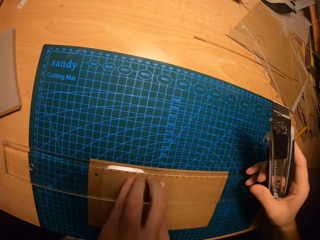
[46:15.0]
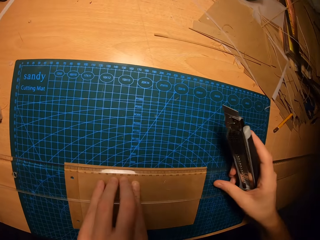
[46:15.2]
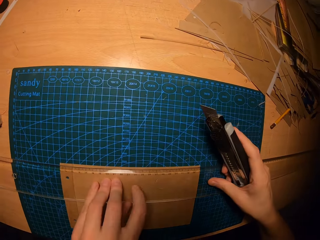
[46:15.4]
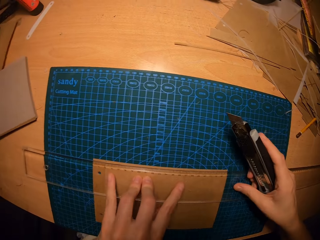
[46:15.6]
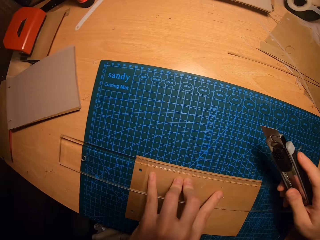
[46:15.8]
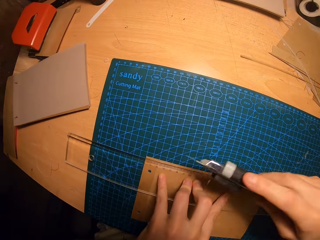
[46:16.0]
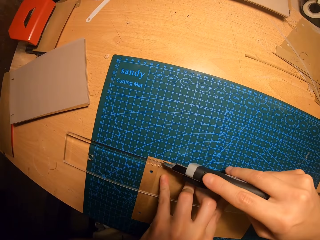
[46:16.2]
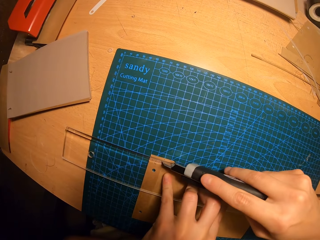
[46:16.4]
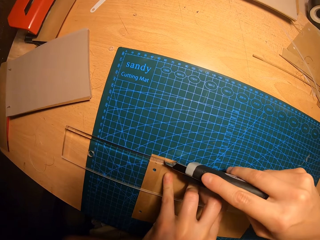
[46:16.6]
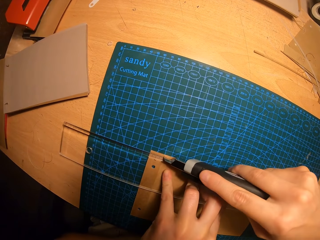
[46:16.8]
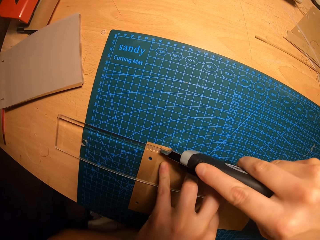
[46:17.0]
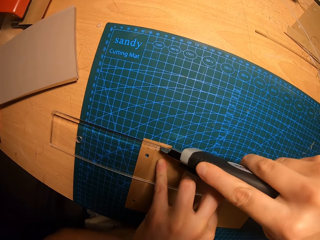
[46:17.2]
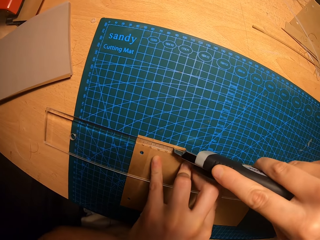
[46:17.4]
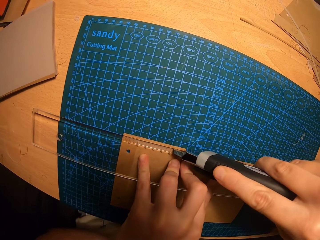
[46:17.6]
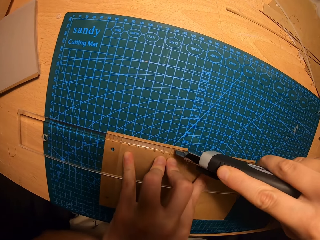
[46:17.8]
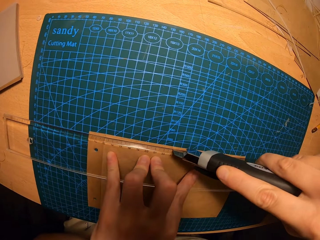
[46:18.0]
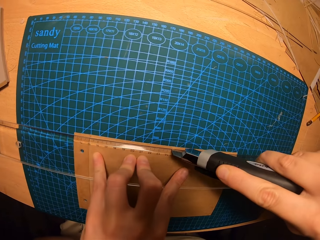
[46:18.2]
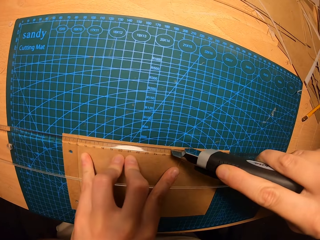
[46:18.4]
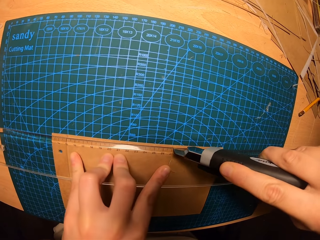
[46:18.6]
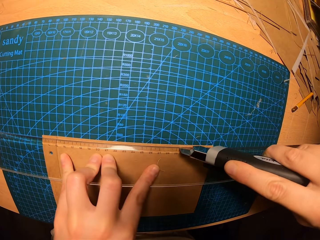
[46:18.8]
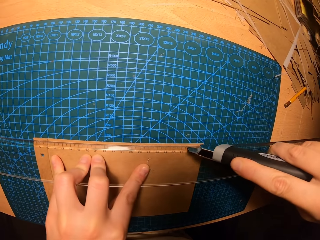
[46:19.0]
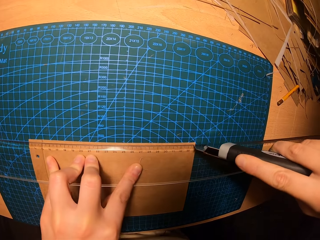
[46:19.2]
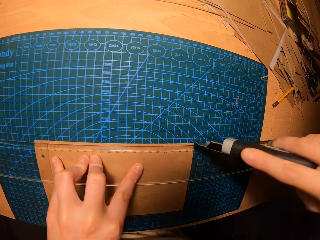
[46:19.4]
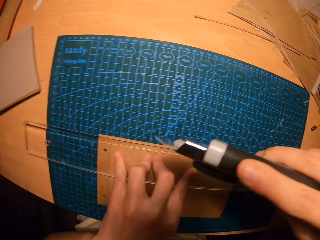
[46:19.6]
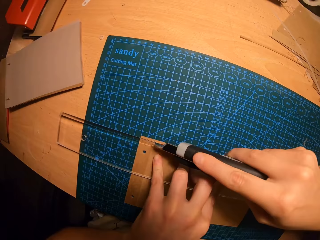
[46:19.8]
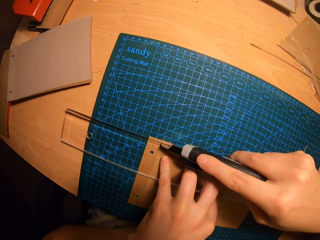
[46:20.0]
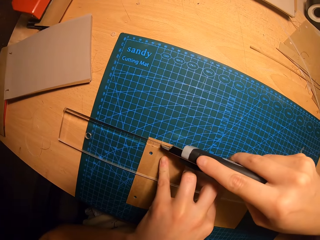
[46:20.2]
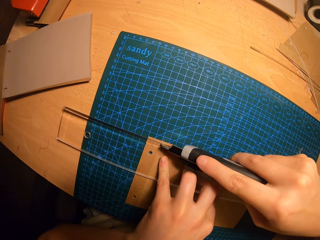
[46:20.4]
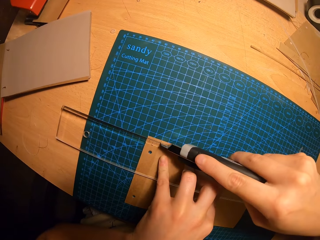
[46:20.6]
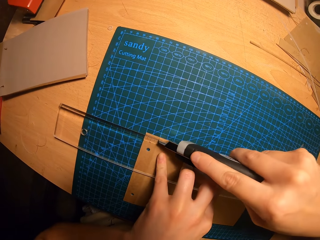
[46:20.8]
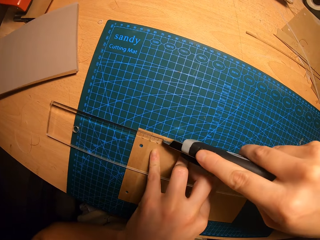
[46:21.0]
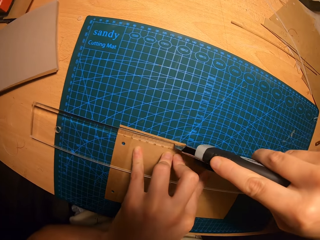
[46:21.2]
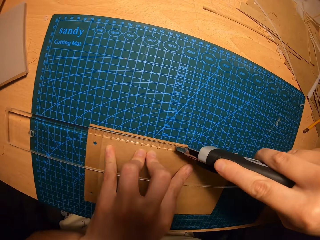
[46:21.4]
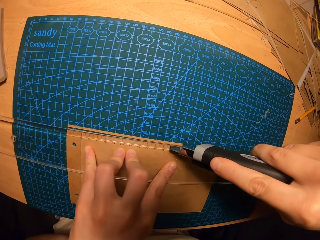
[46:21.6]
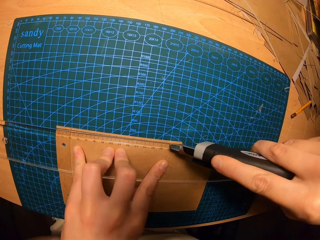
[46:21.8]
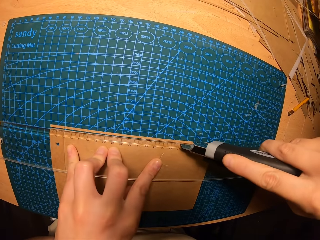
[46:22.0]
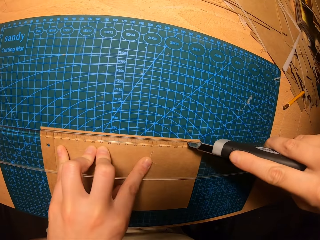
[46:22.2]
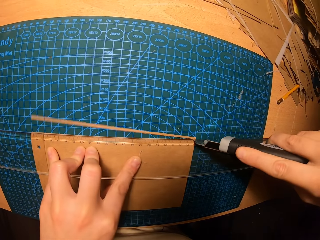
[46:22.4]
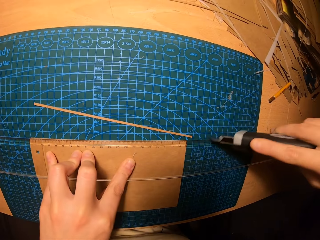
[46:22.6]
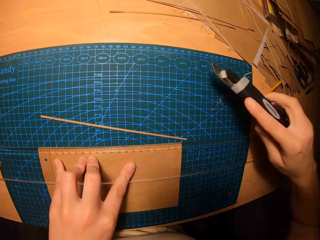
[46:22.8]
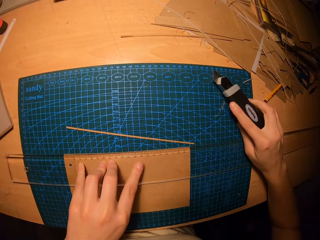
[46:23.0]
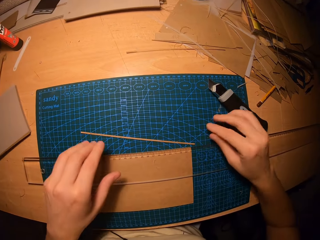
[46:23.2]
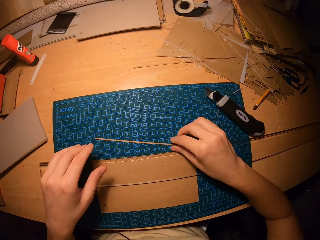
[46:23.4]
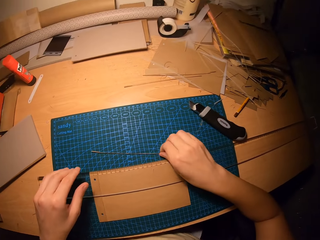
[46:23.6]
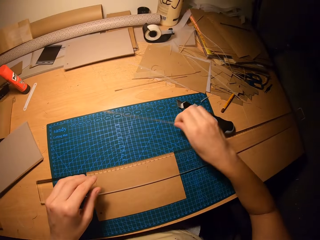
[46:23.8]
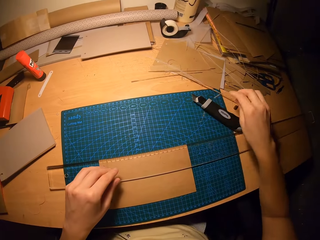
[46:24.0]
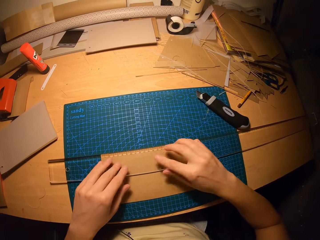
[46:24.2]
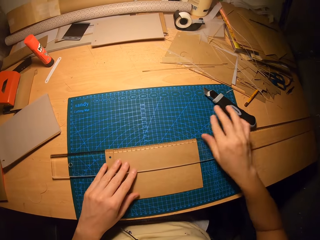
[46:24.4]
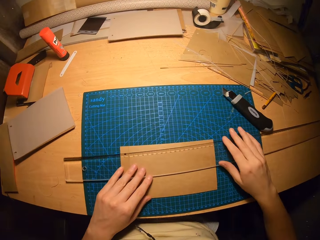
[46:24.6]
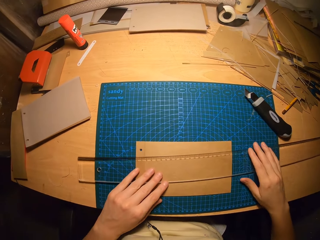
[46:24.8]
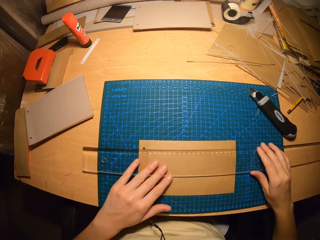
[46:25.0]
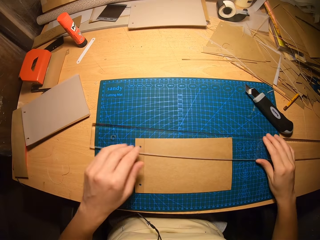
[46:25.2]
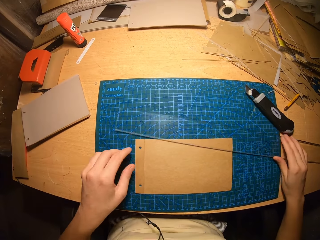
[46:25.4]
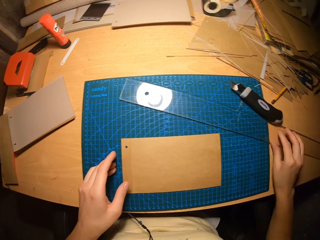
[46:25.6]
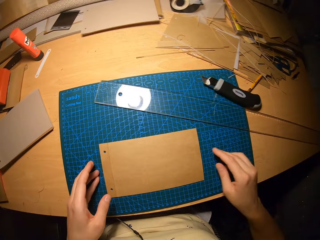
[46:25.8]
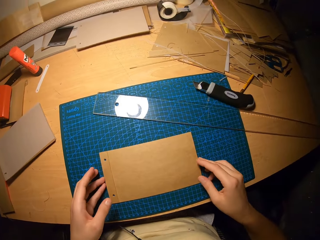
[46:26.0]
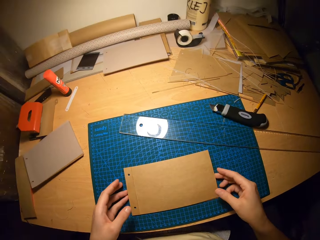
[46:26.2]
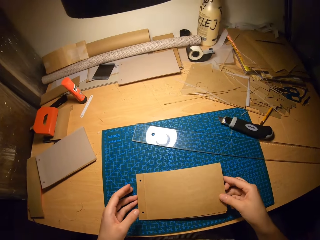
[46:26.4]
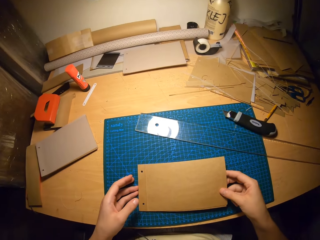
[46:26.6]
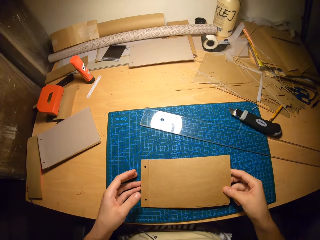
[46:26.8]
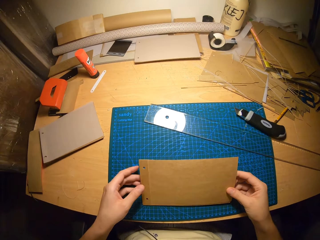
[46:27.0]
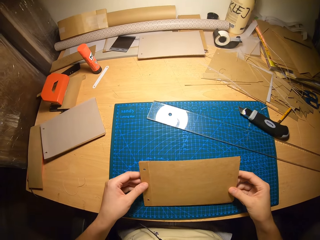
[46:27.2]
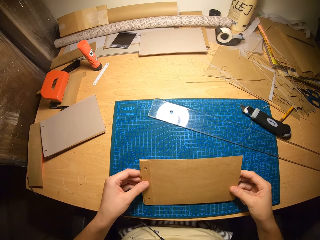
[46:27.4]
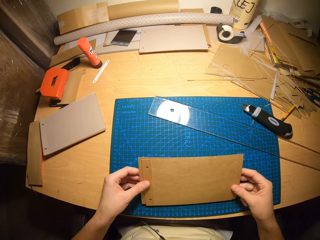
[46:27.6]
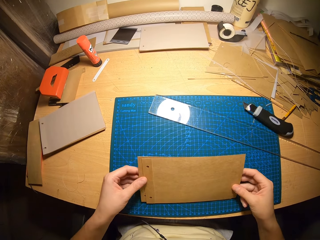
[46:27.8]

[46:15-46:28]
The camera wearer holds the ruler on the manila papers on the table. He cuts the manila papers with a cutter knife. He drops the cutter on the table. He moves the part of the cardboard with his right hand on the table. He removes the ruler from the cardboards. He removes the cardboards from the cutting mat. He picks up the manila papers on the table.

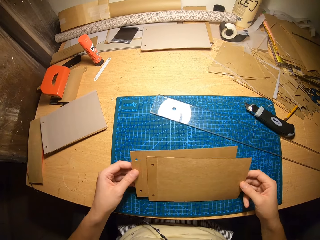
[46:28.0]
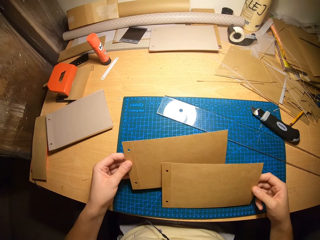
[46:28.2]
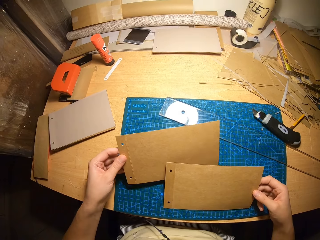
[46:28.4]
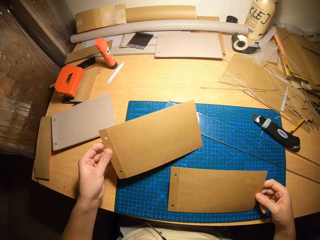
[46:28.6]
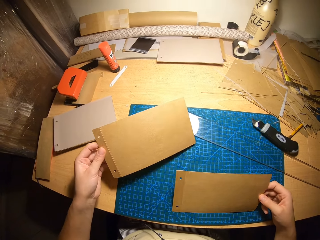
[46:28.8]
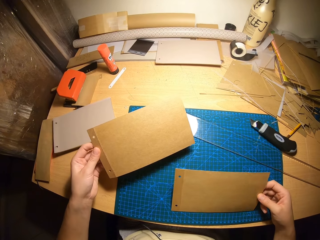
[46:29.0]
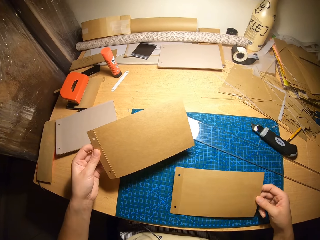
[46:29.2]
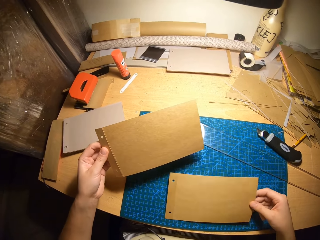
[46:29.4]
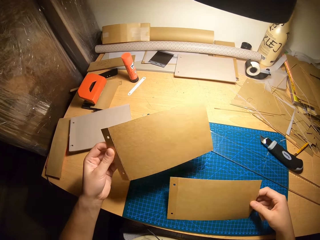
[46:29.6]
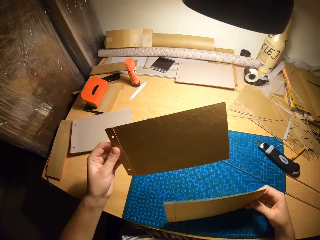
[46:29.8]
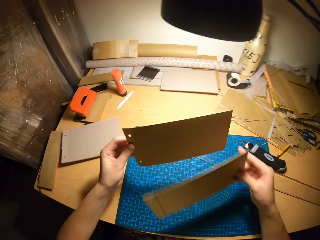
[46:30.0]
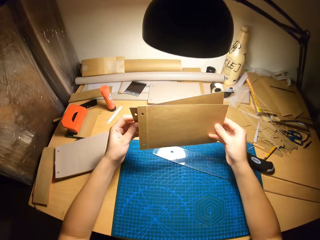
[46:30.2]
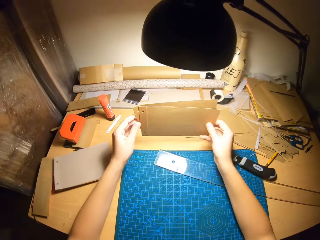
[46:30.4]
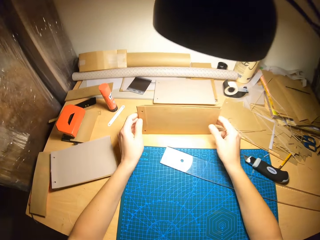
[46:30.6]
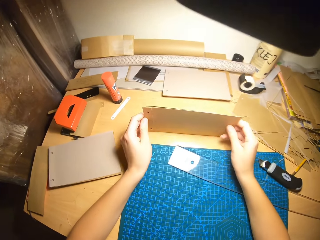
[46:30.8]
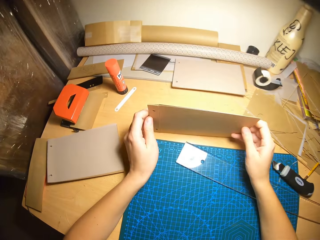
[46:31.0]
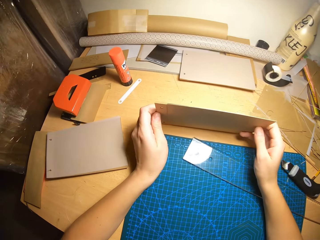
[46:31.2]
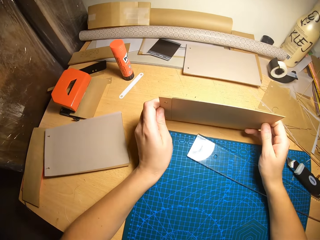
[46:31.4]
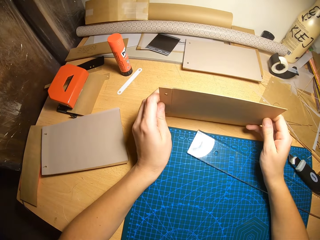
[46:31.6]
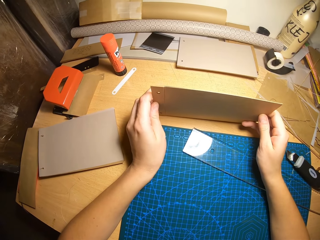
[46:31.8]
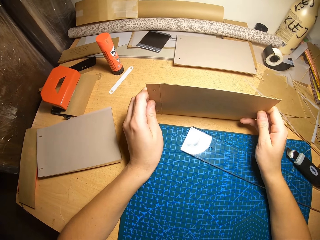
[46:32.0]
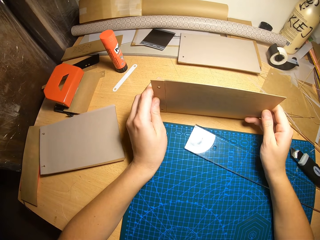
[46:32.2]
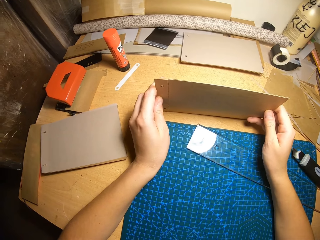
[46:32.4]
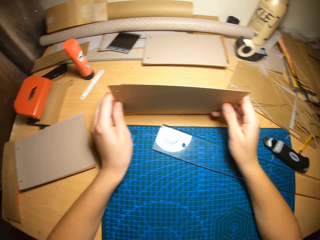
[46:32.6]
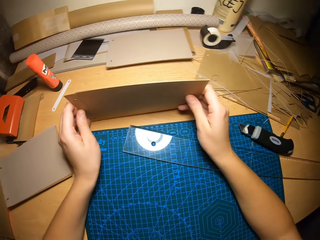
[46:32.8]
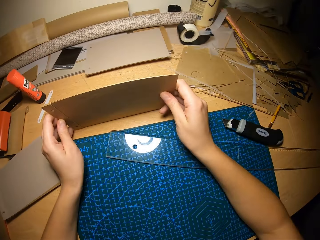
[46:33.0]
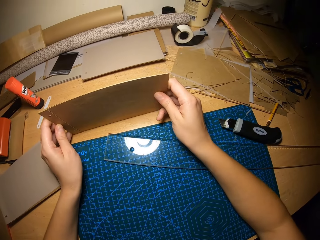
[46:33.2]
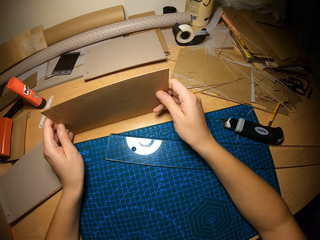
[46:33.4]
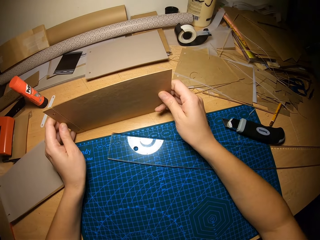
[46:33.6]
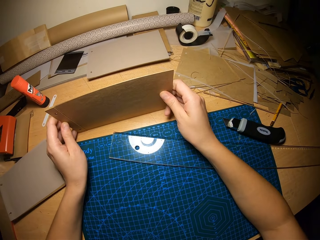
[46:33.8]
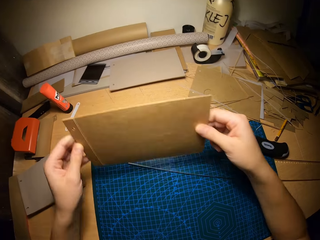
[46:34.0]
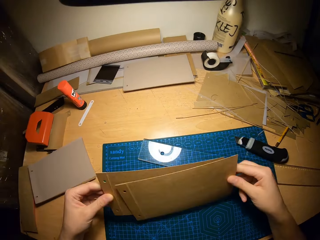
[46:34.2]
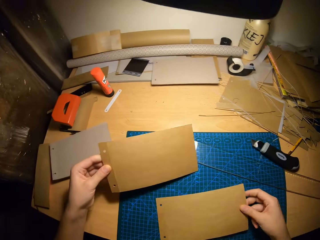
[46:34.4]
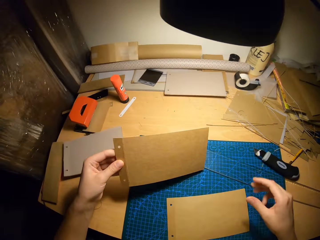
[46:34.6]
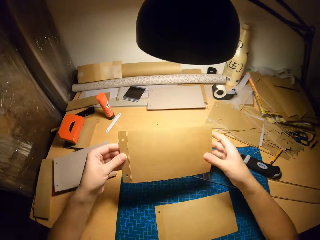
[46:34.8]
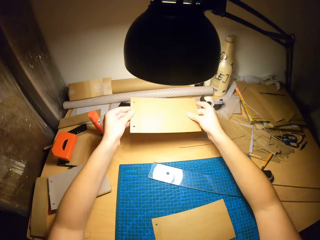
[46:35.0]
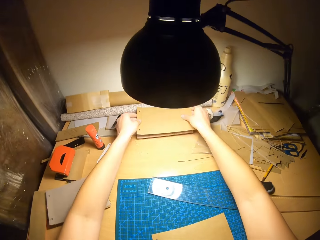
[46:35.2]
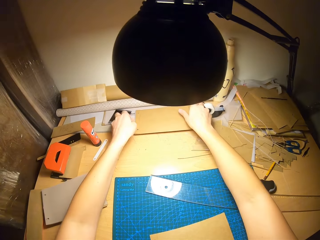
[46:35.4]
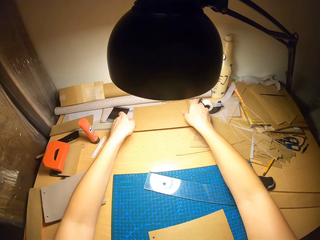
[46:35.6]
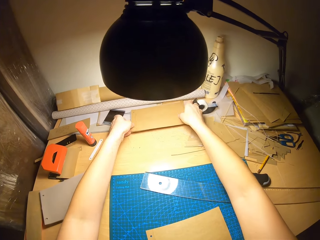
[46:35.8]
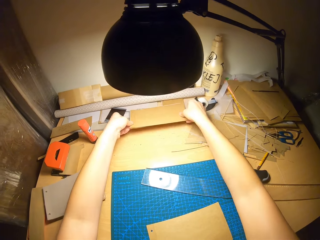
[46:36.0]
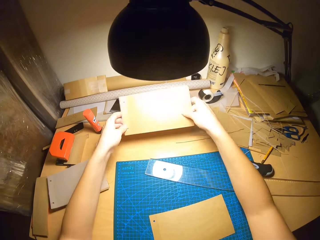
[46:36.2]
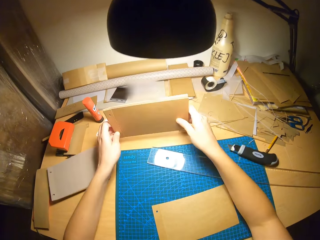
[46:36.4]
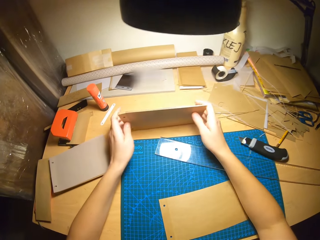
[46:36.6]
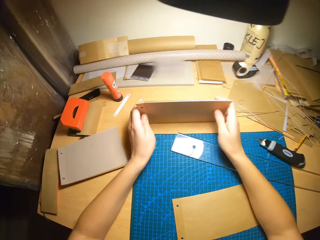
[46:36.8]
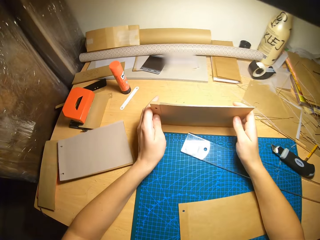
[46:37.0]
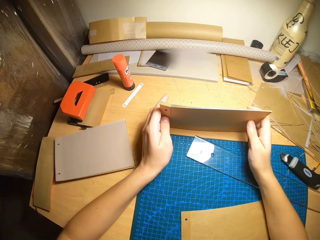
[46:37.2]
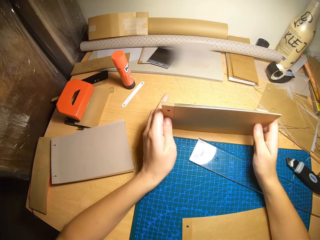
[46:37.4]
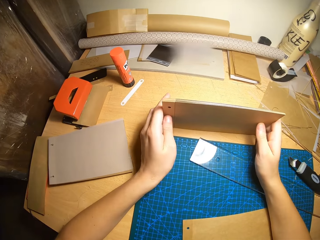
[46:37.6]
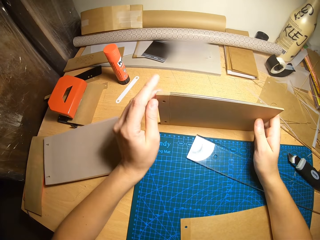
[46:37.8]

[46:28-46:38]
The camera wearer holds the manila papers with their hands. They align the cardboards in their hands. They drop one of the cardboards on the cutting mat with their right hand. They pick up the cardboards from the table with their hands. They hold the manila papers with their hands.
